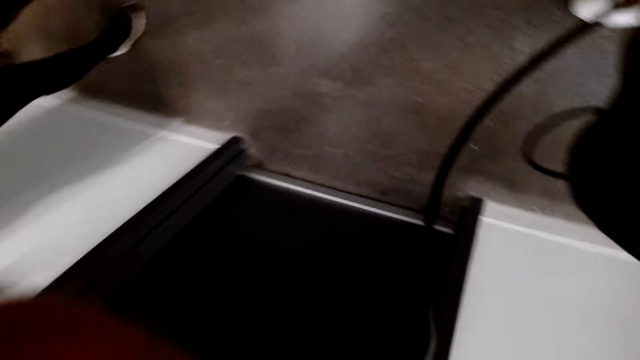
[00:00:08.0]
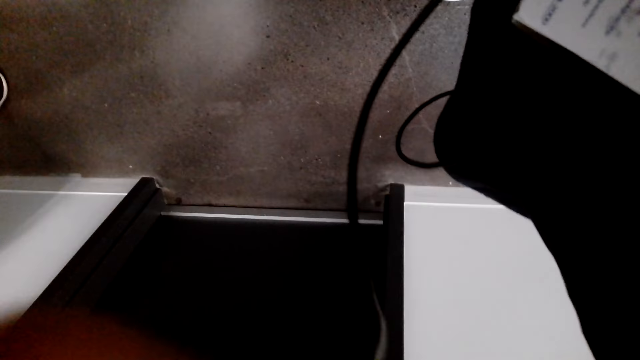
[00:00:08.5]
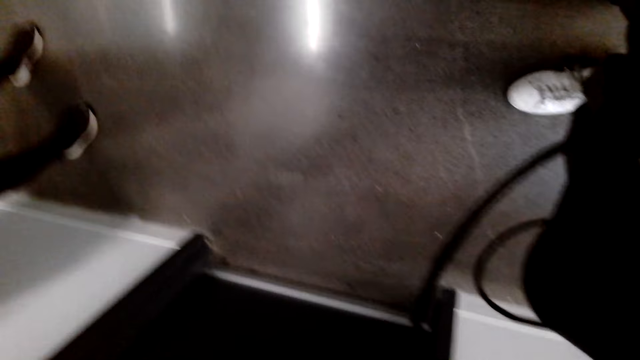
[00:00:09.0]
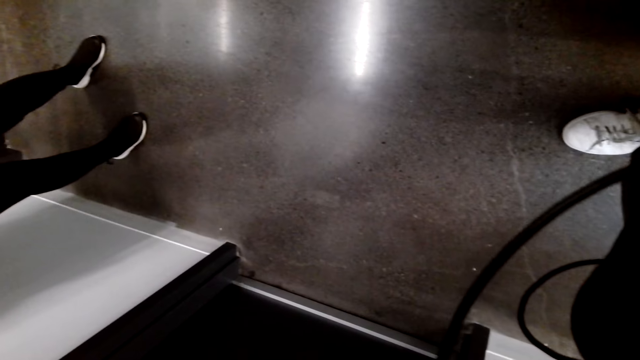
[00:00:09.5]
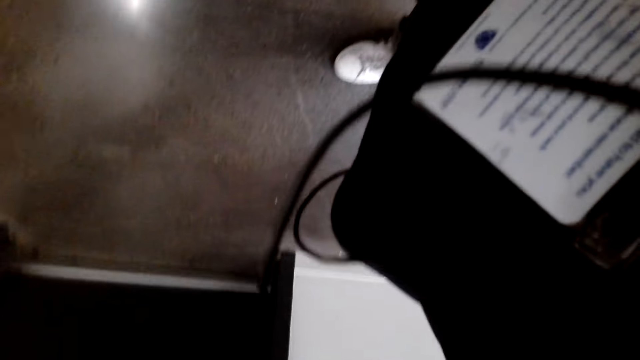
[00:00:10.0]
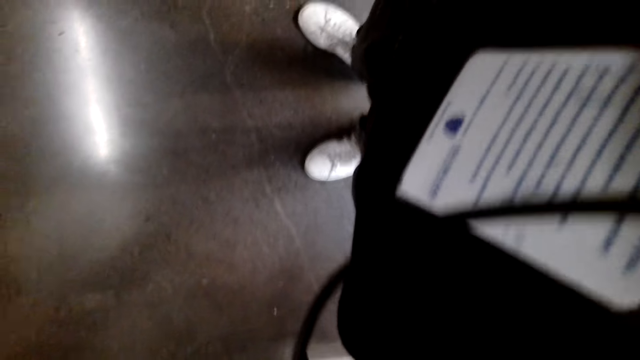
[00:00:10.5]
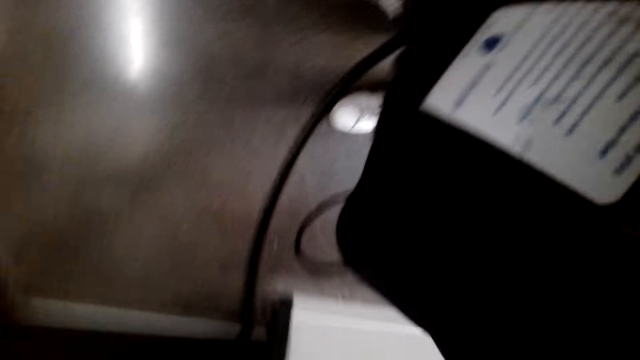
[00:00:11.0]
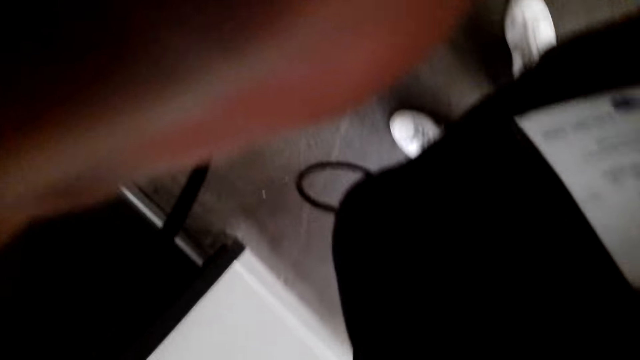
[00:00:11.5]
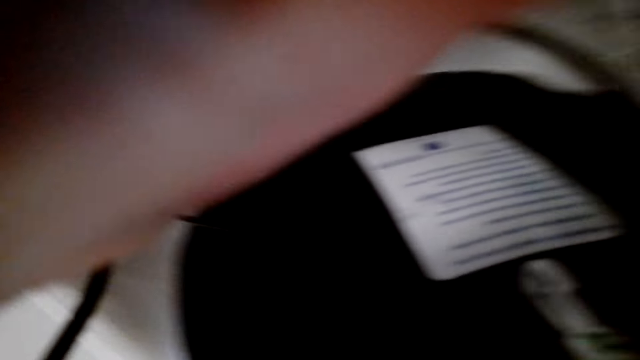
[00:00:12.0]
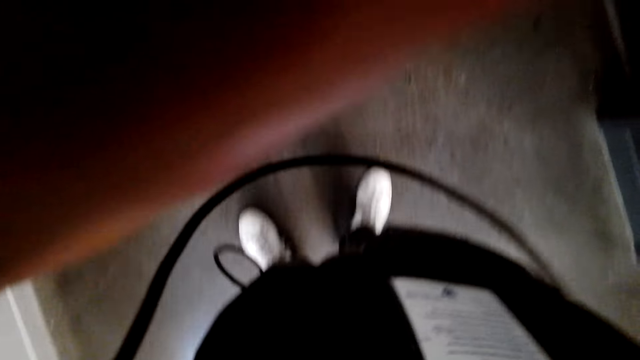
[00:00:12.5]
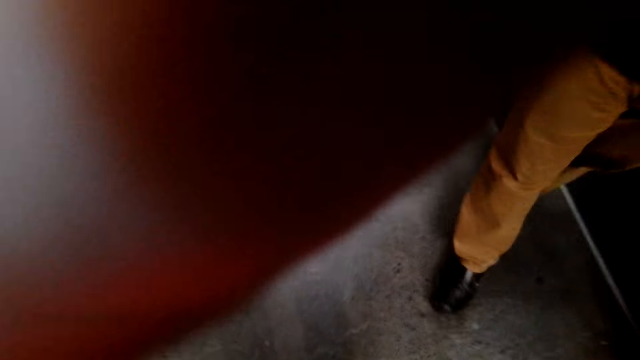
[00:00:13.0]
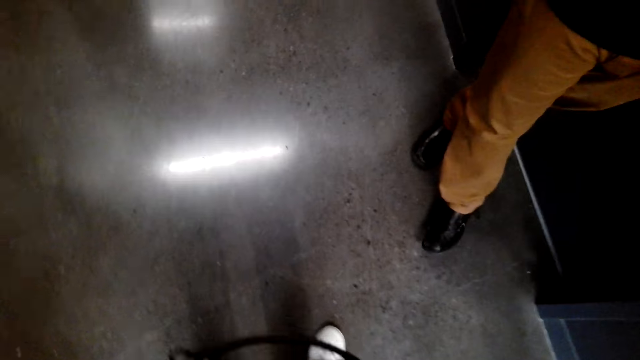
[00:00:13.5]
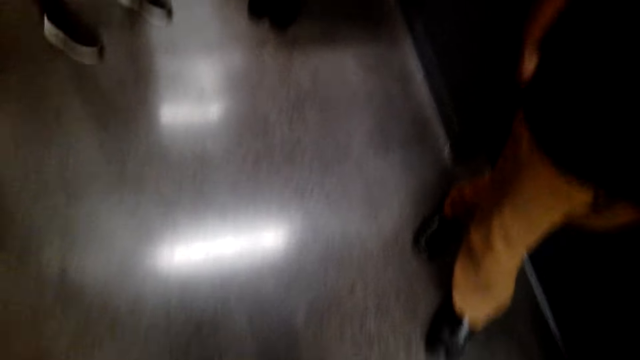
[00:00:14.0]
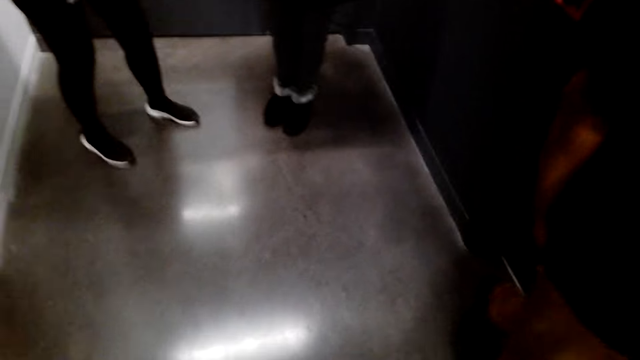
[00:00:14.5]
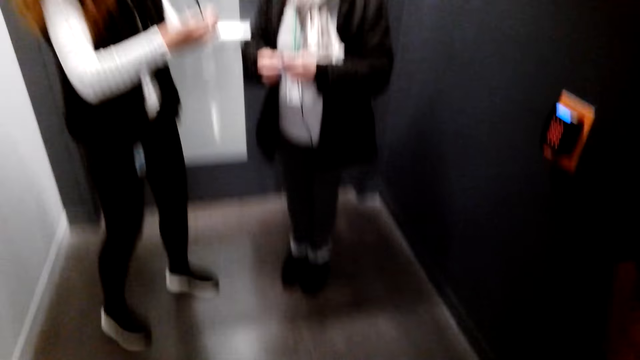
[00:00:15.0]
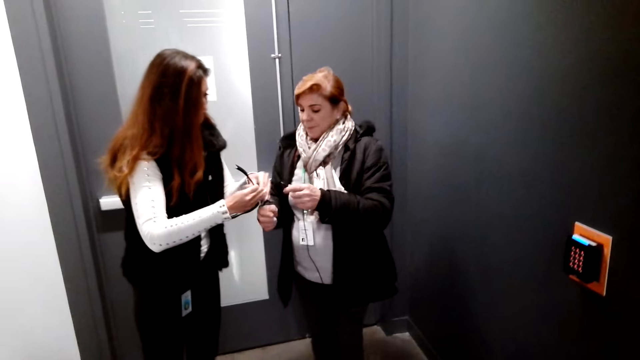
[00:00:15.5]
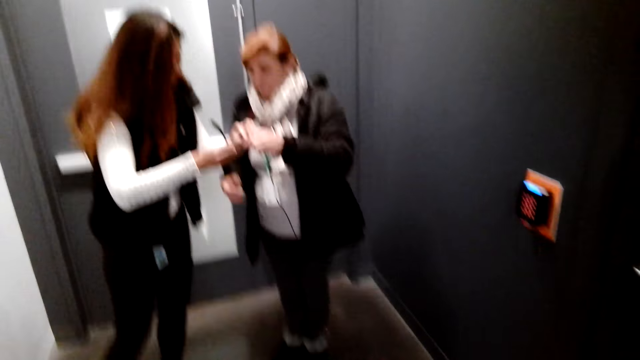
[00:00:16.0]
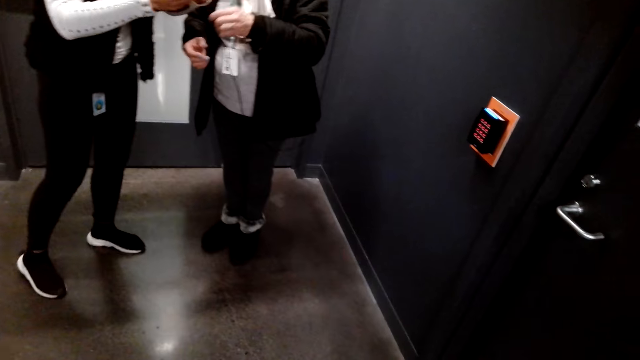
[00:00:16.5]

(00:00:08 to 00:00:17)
The camera wearer does something. They adjust the camera.

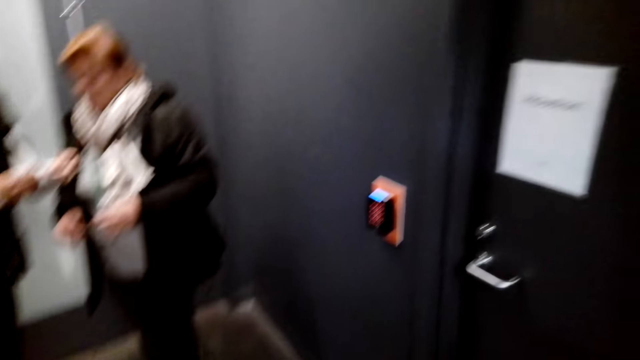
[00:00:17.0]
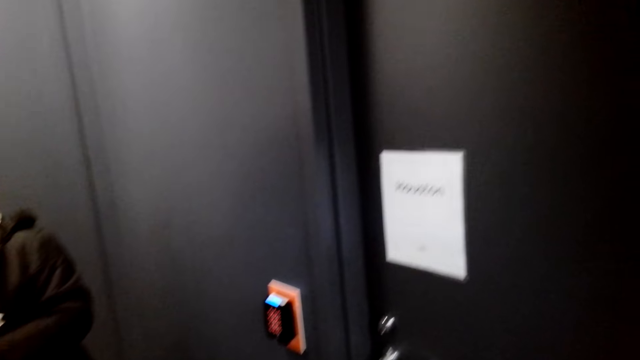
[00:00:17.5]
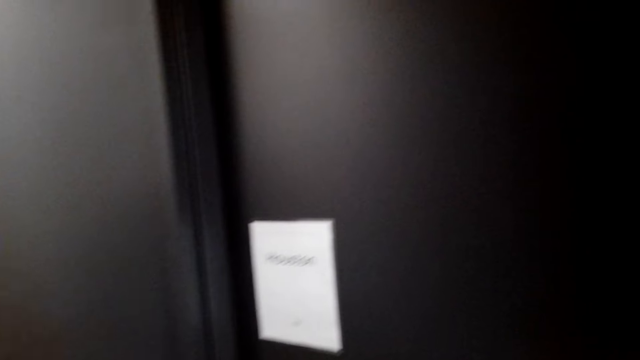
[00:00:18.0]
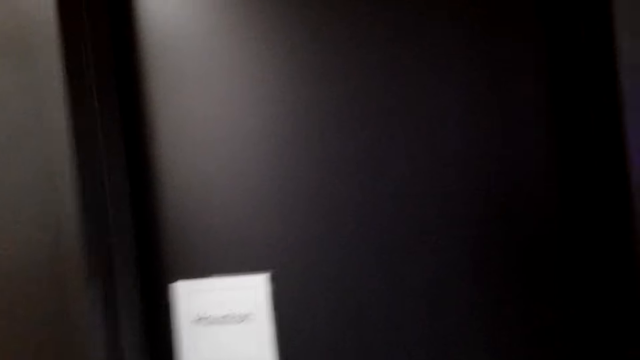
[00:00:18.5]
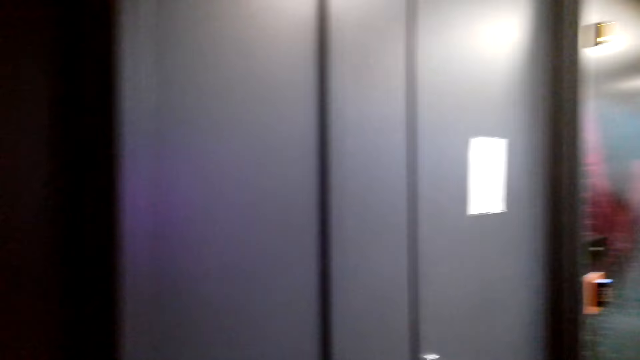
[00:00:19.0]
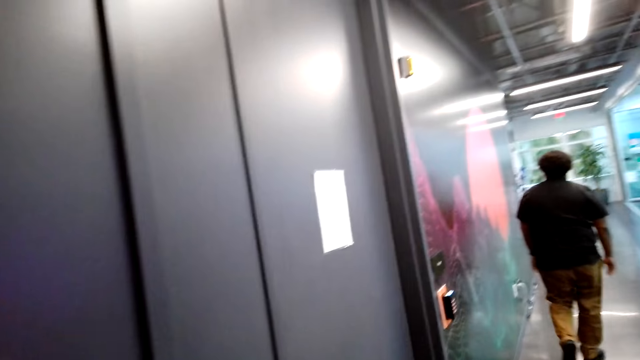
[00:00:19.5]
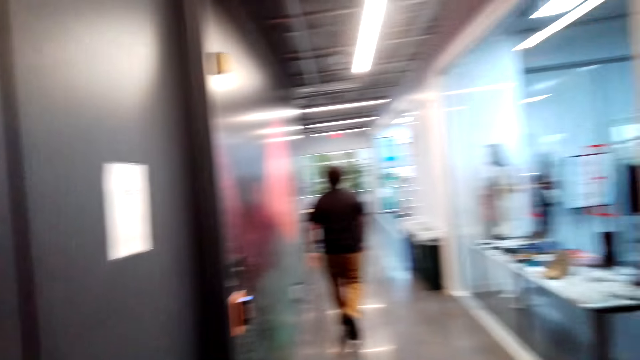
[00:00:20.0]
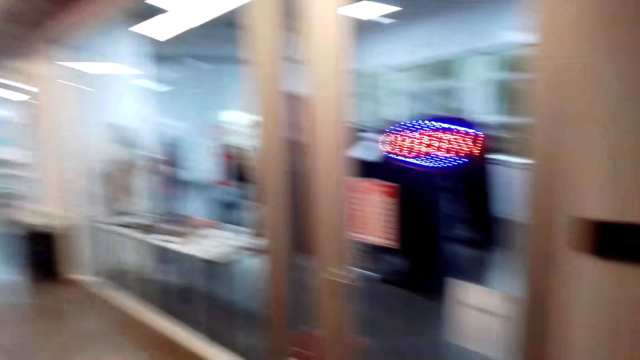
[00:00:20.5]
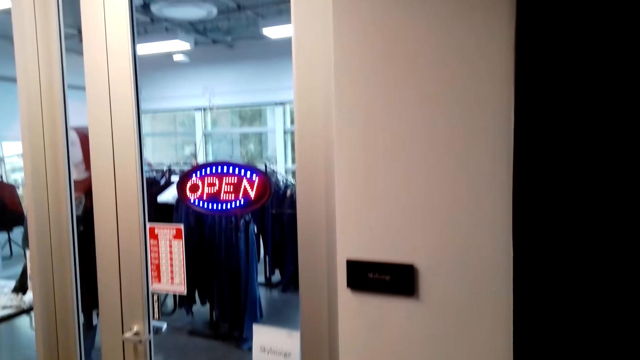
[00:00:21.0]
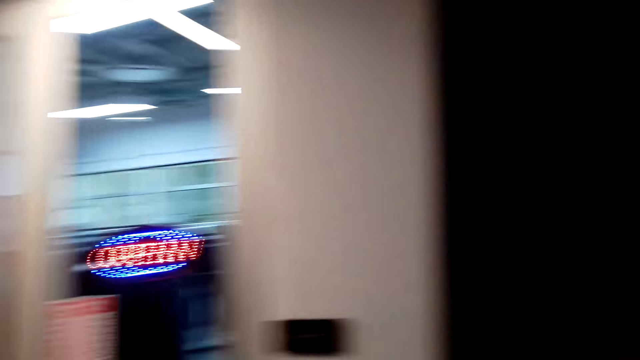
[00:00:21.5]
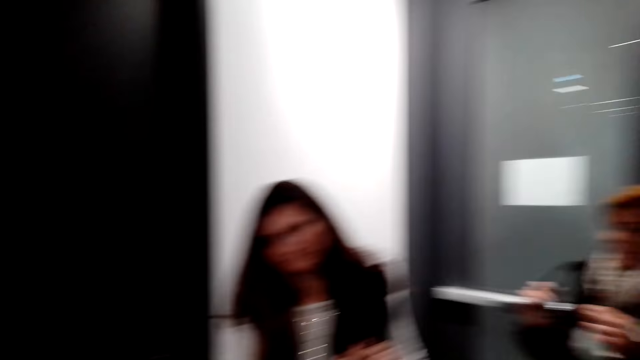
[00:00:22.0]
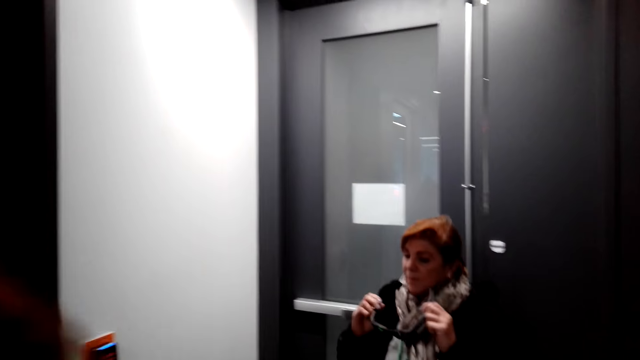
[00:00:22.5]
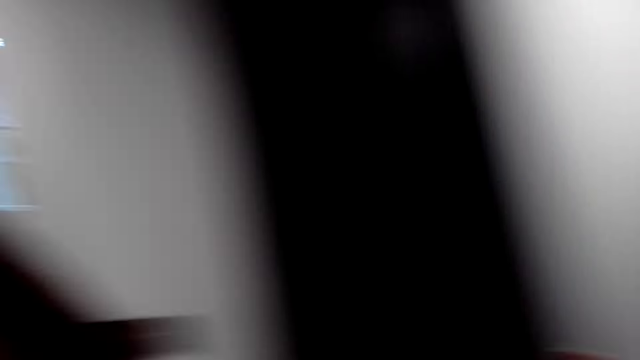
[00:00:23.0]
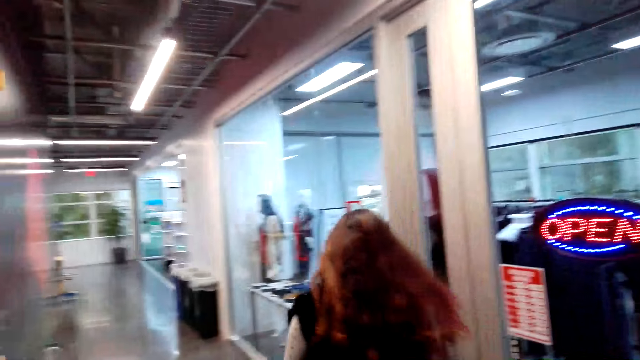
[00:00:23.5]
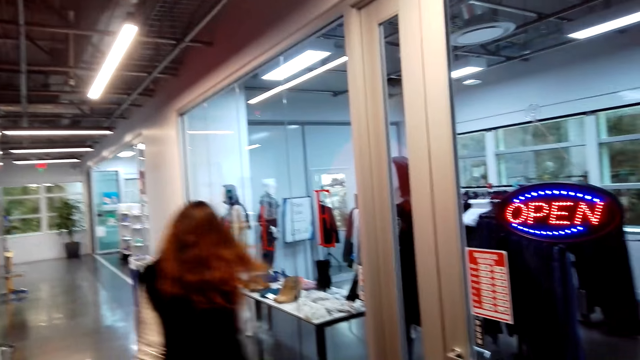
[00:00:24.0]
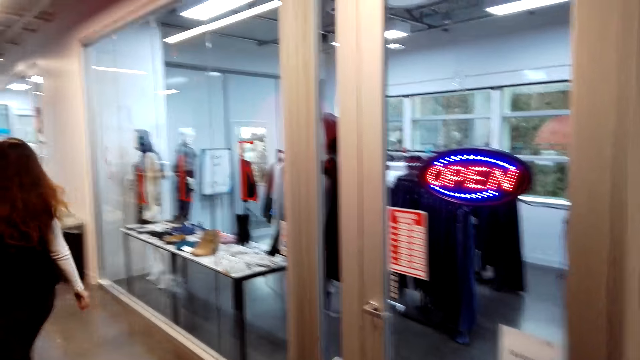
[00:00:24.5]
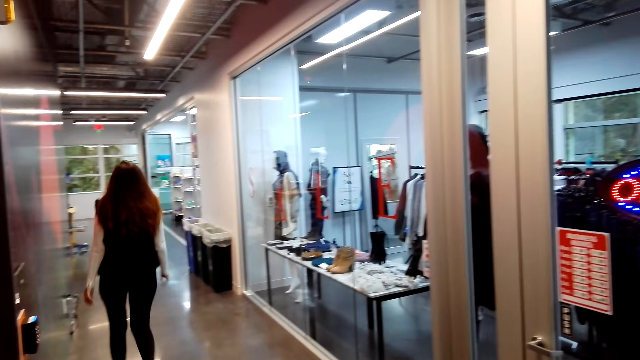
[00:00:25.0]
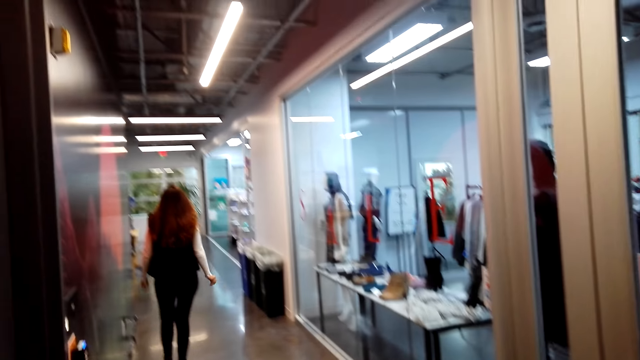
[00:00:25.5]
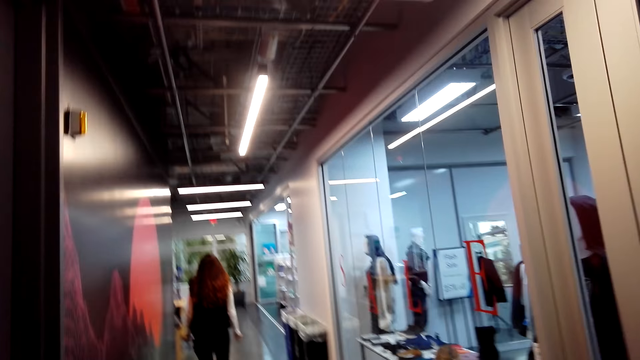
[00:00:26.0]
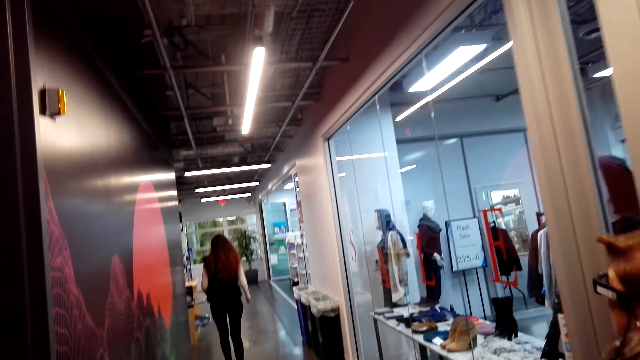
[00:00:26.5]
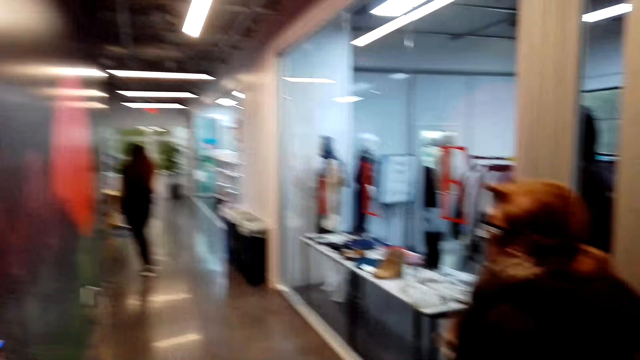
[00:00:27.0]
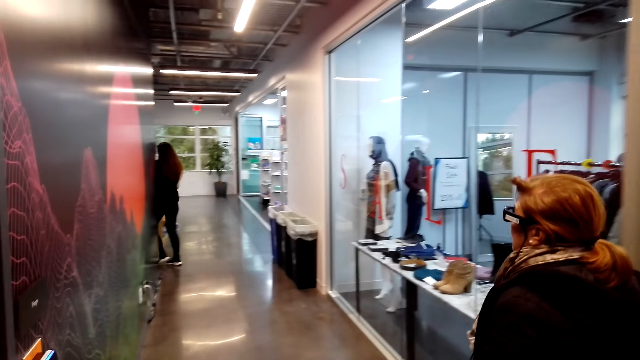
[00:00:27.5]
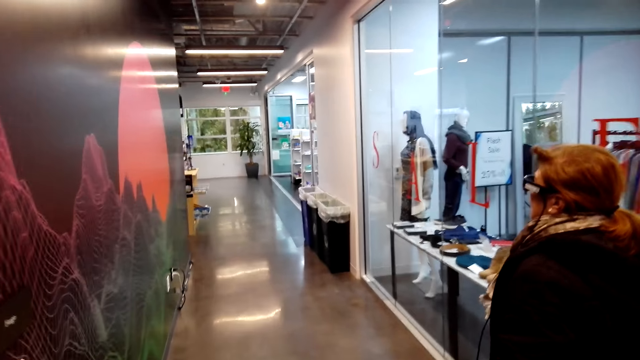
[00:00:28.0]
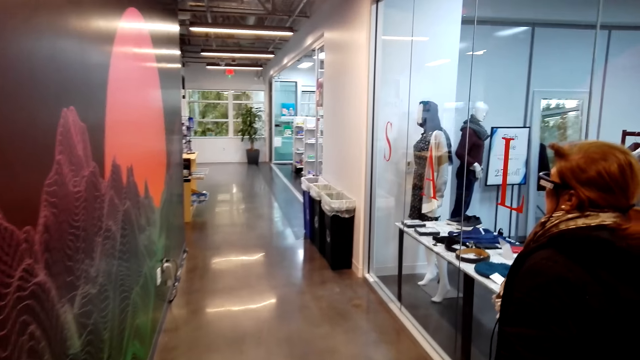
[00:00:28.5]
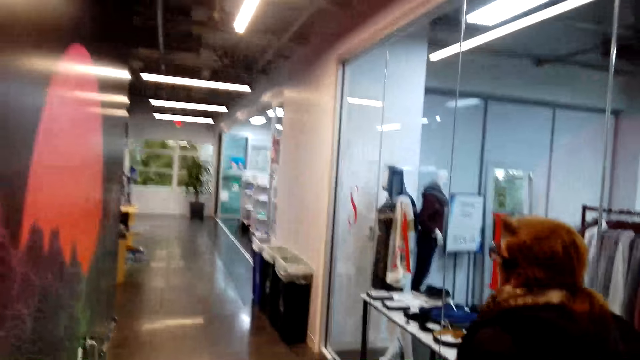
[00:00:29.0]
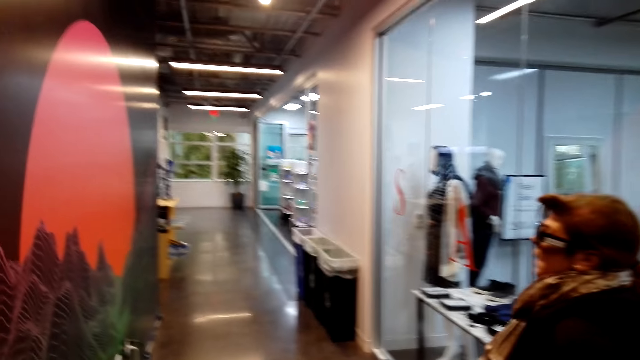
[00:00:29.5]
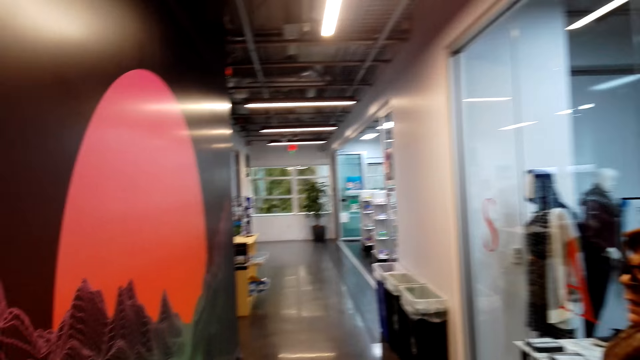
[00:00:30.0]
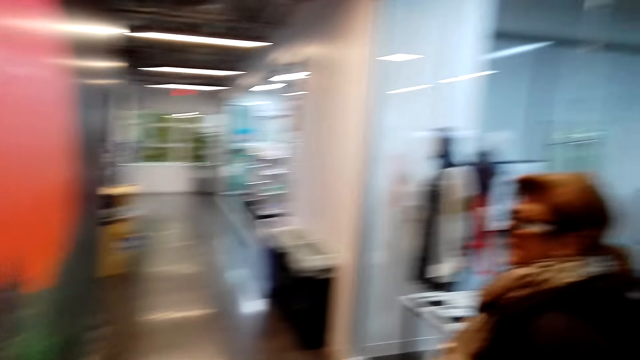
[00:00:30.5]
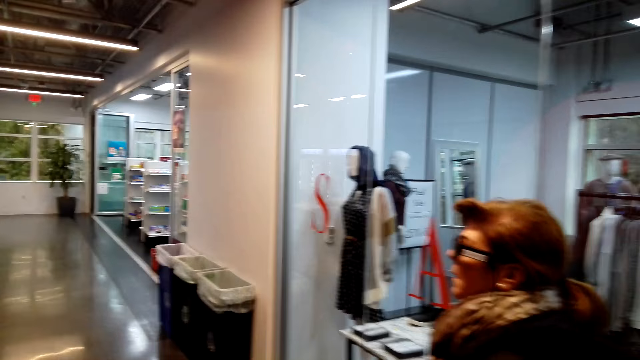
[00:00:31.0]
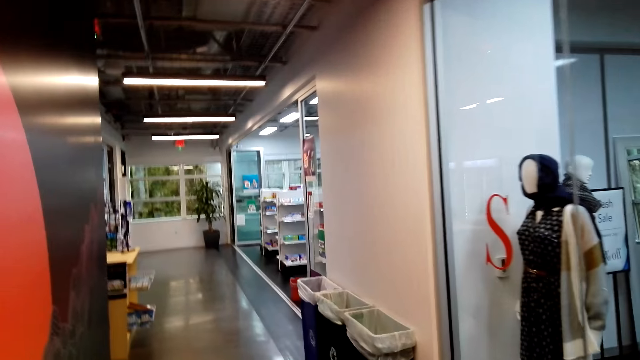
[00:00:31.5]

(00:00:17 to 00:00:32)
The camera wearer looks around. They look around the store. They talk with a lady.
